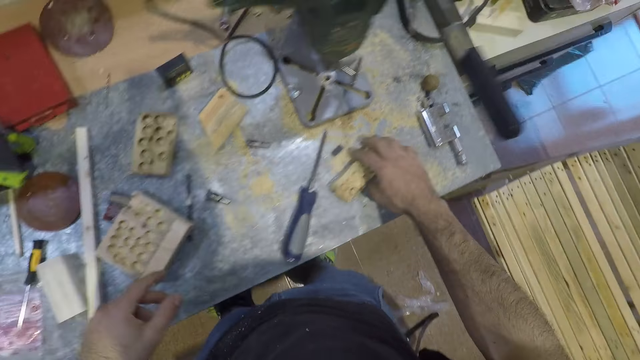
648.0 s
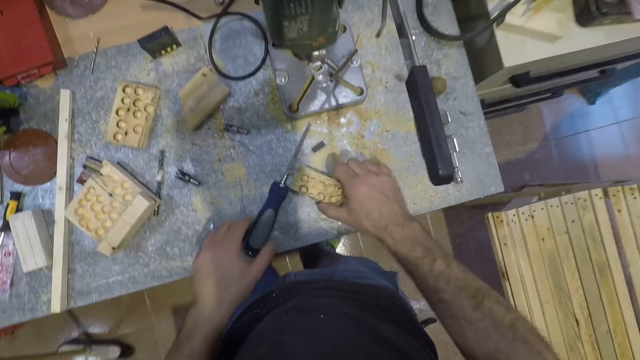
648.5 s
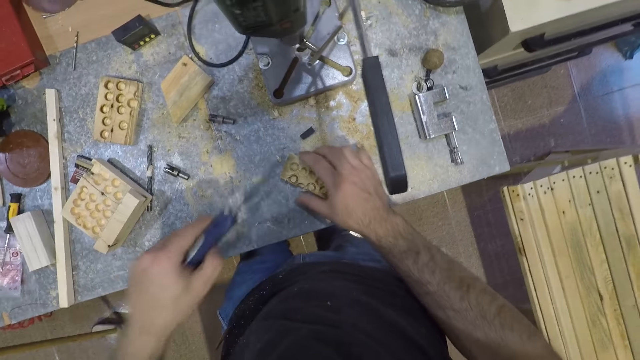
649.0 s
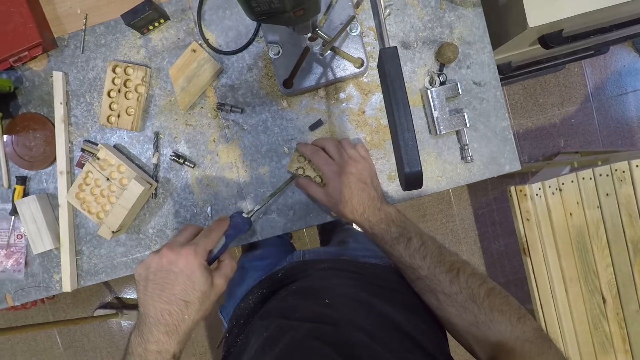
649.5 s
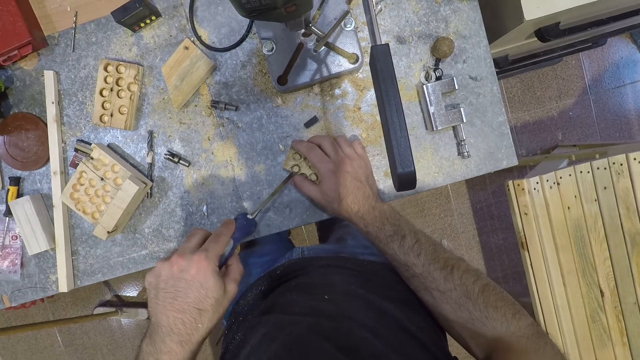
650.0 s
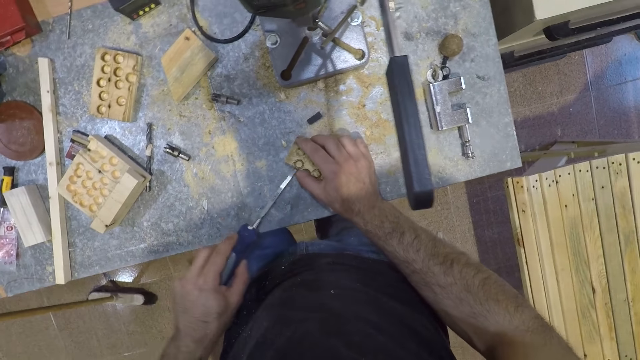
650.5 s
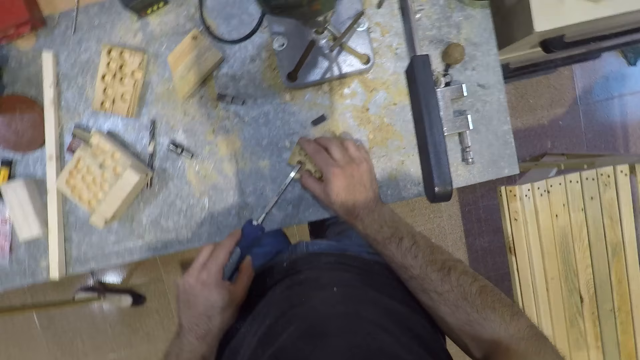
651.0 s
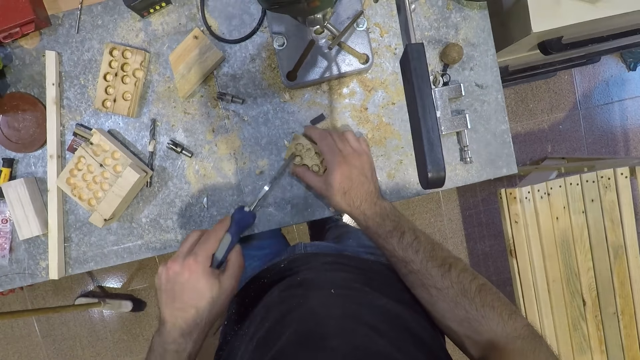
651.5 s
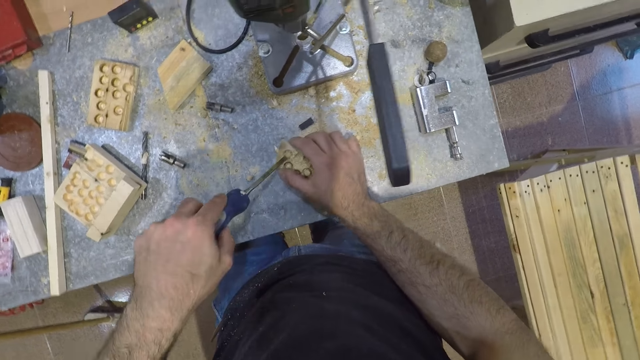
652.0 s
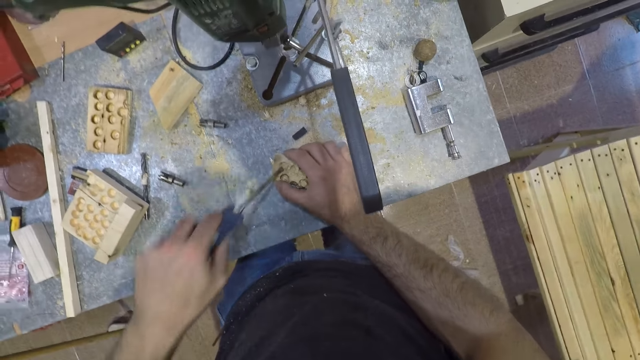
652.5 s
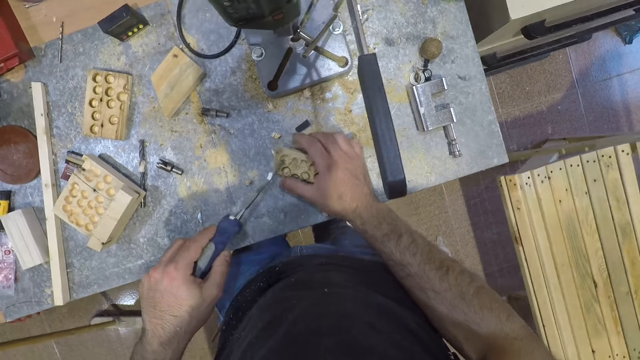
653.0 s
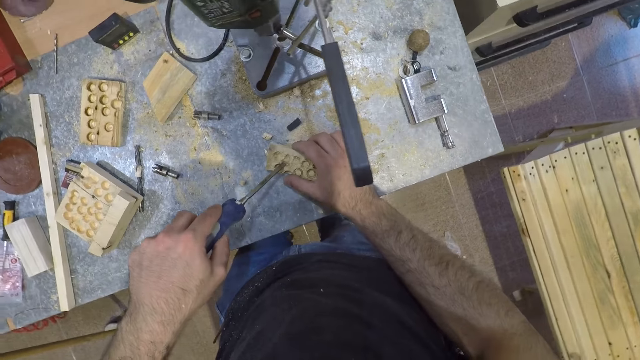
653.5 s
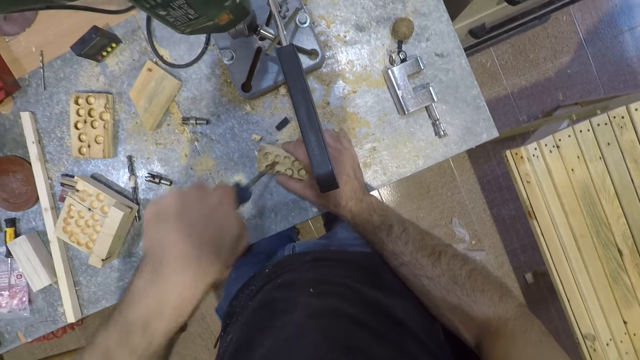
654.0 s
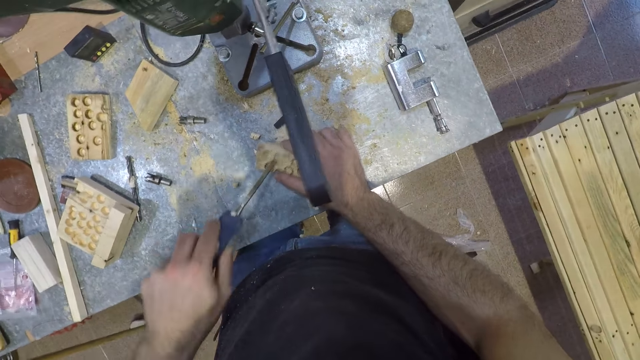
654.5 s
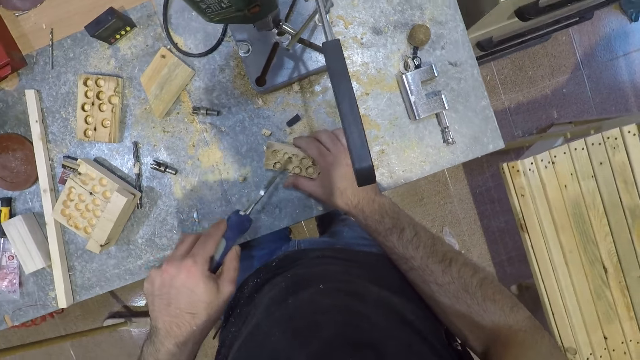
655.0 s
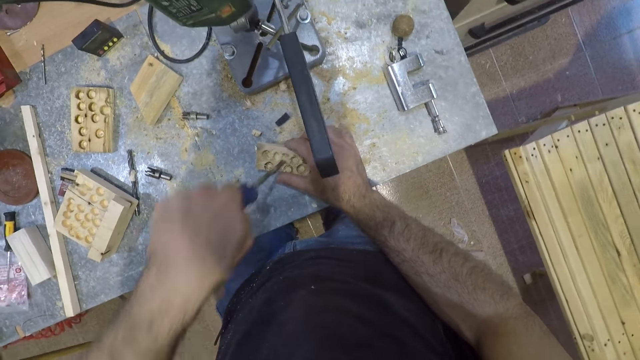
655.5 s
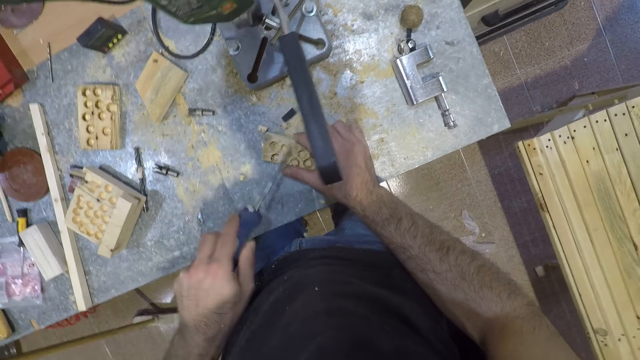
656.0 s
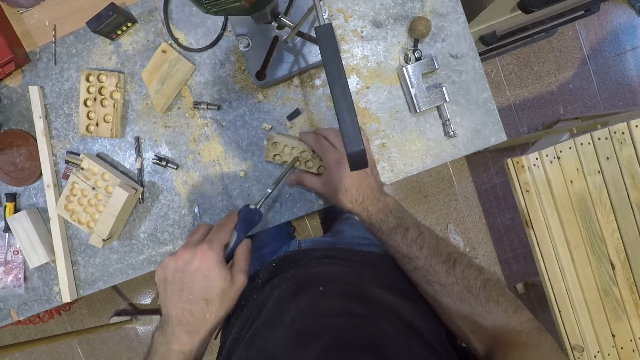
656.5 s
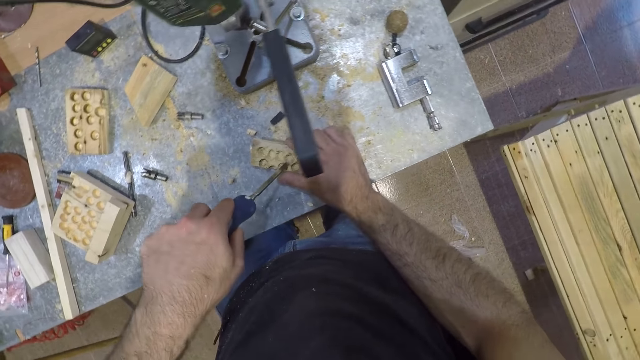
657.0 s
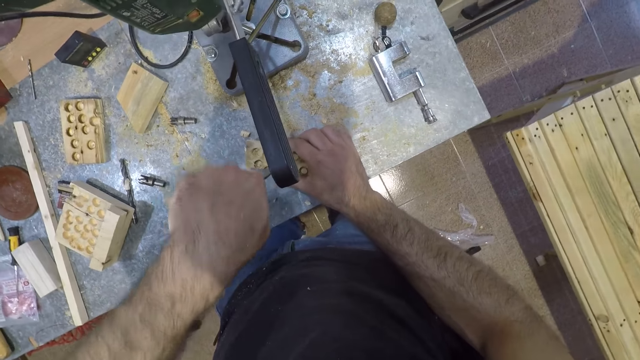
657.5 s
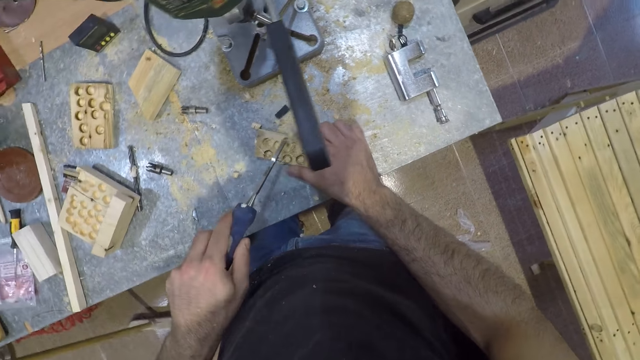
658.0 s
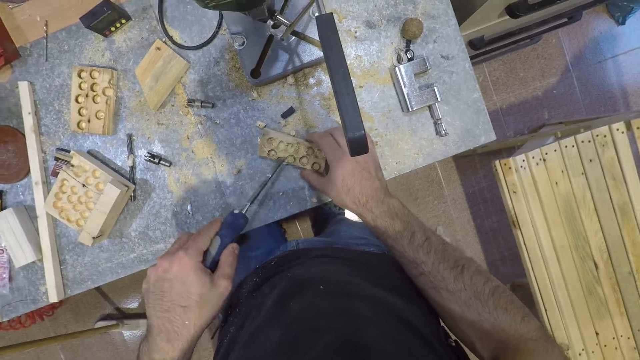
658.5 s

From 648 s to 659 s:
The camera wearer throws away the wood. He picks the wood. He picks a screwdriver or chisel from the table with his left hand. He works on the piece of wood with the screwdriver in his left hand and his right hand. He cuts the wood with the chisel repeatedly.

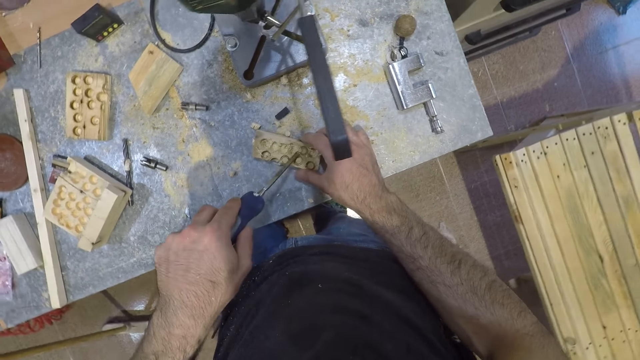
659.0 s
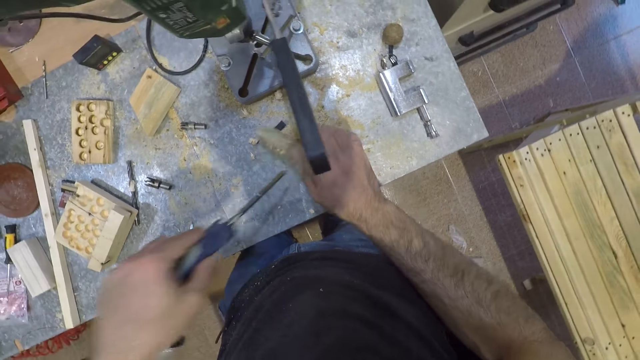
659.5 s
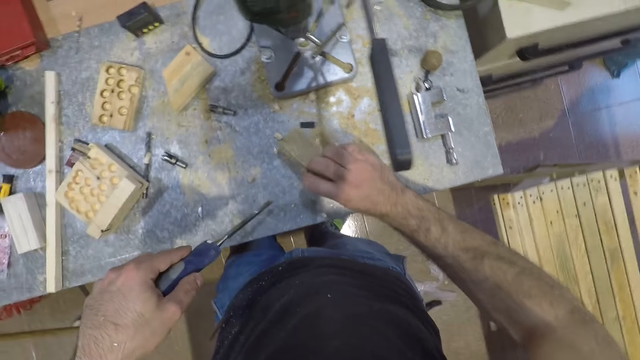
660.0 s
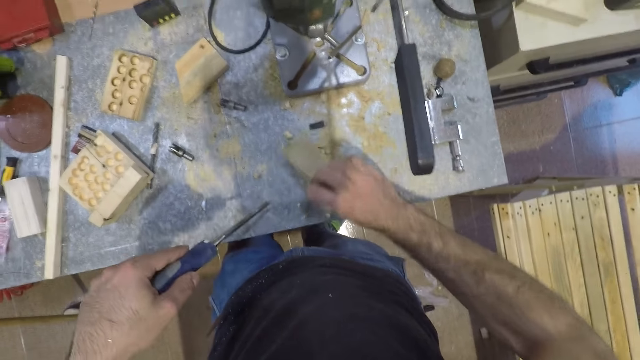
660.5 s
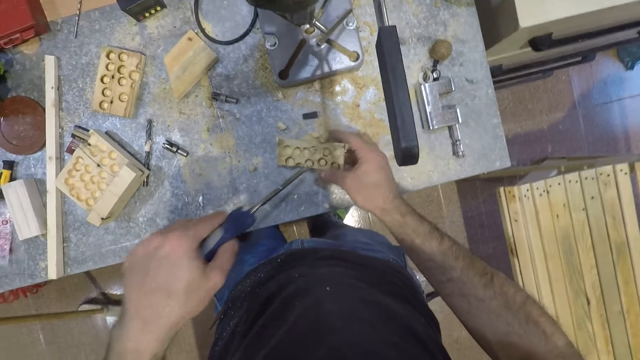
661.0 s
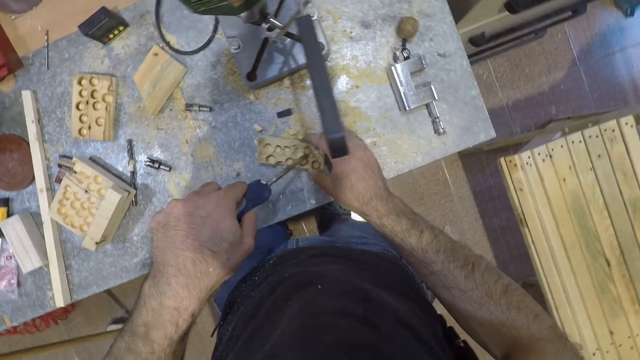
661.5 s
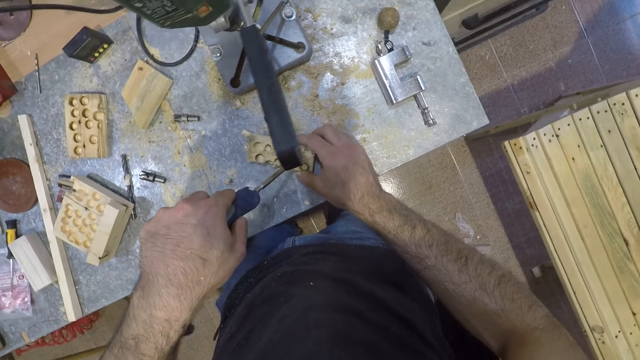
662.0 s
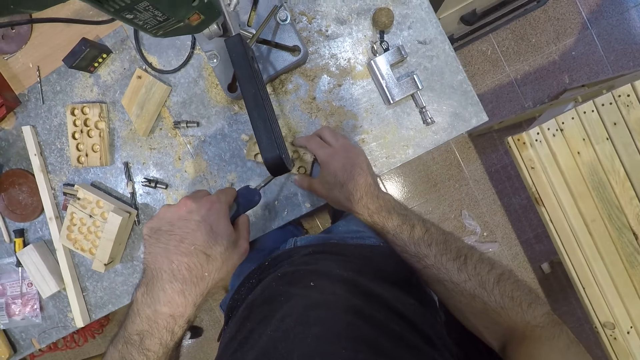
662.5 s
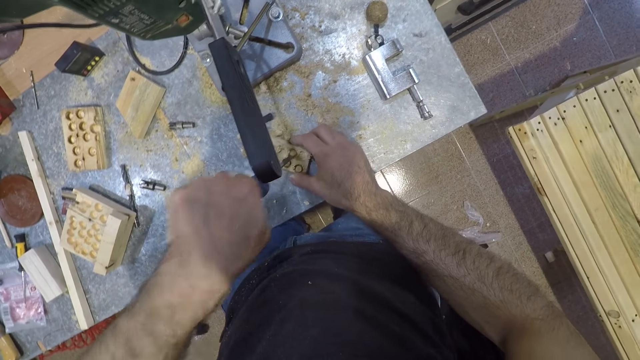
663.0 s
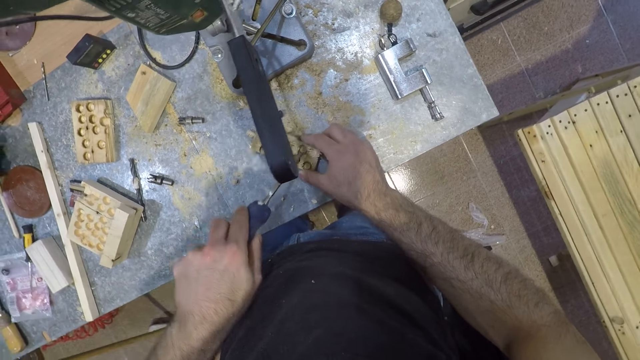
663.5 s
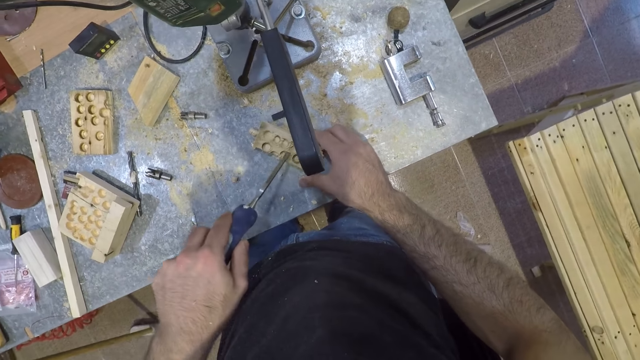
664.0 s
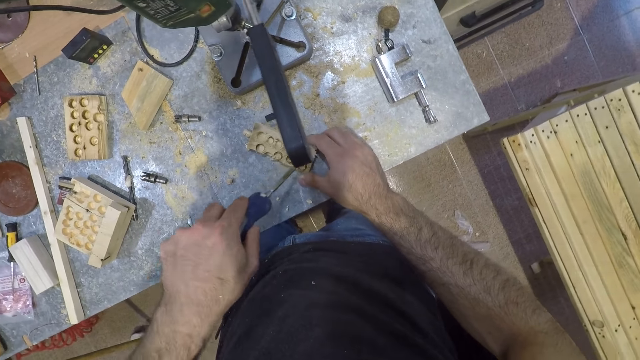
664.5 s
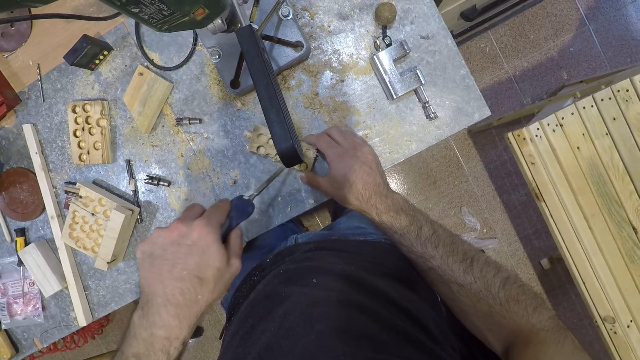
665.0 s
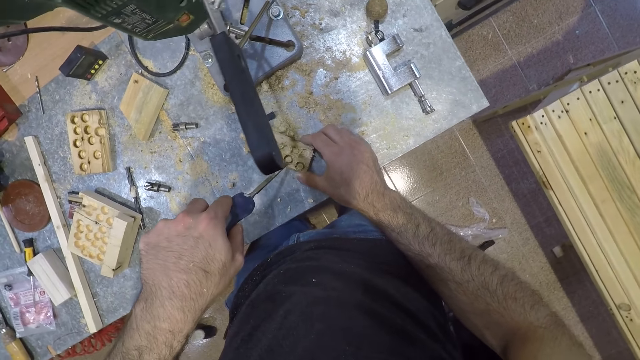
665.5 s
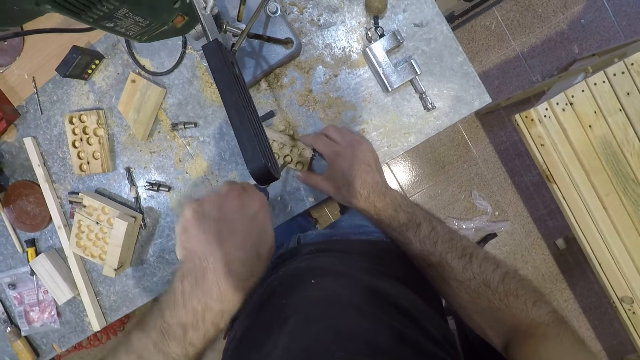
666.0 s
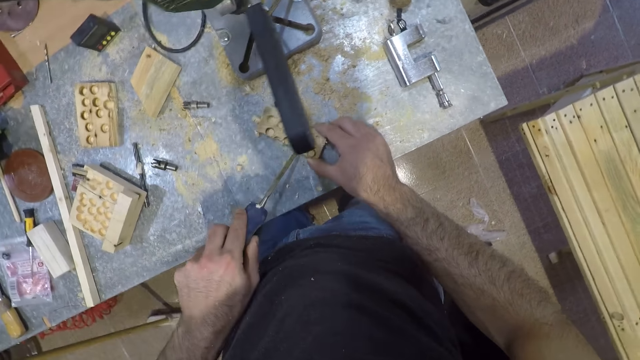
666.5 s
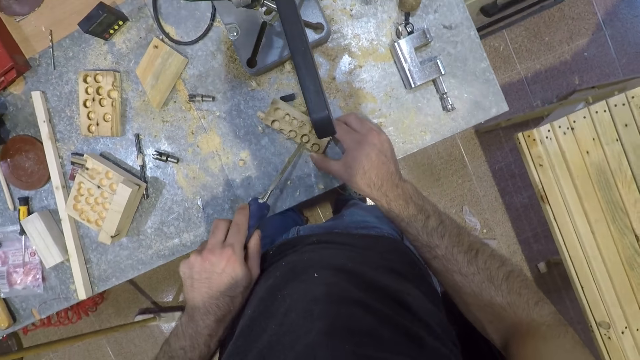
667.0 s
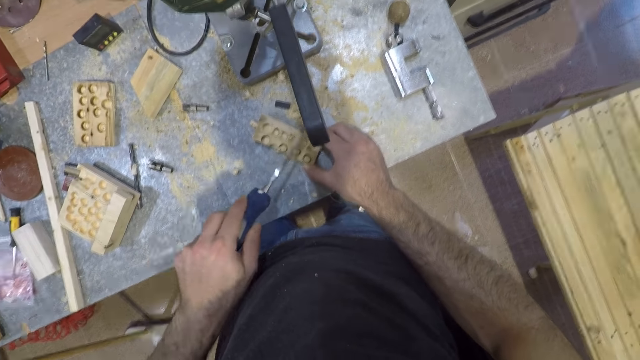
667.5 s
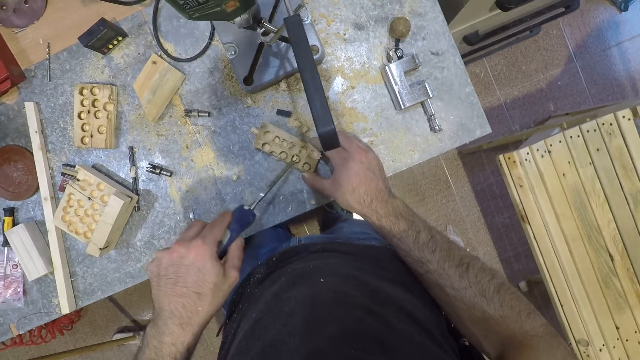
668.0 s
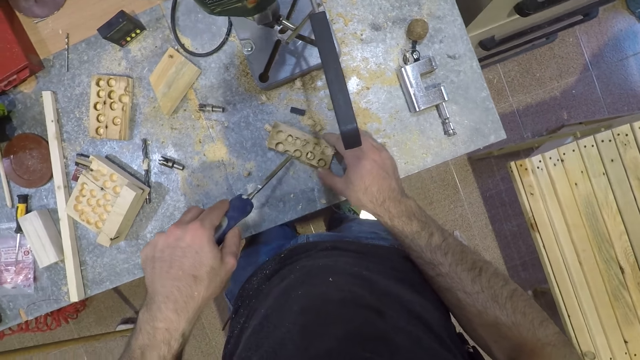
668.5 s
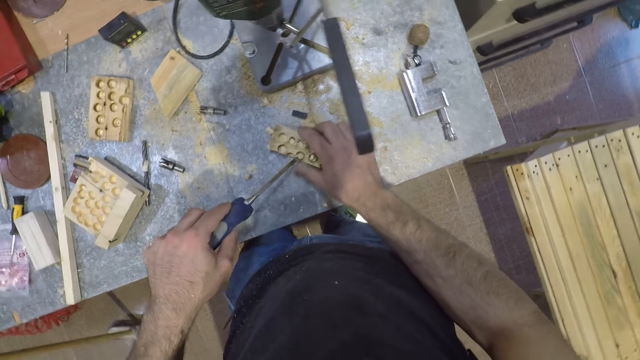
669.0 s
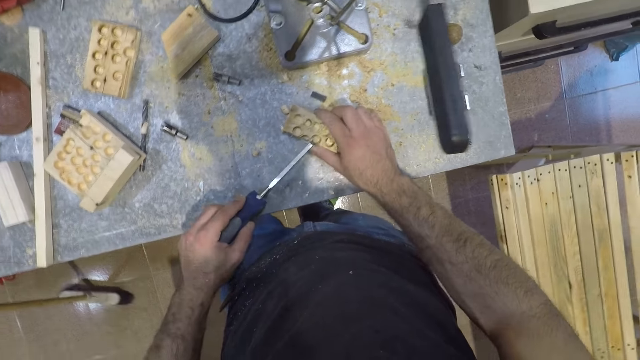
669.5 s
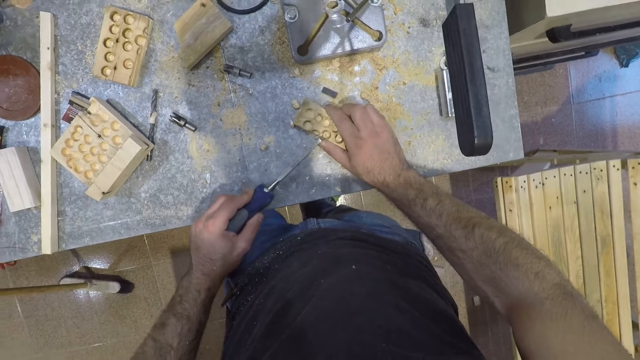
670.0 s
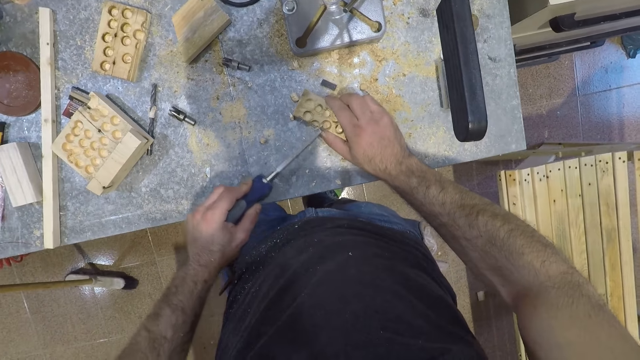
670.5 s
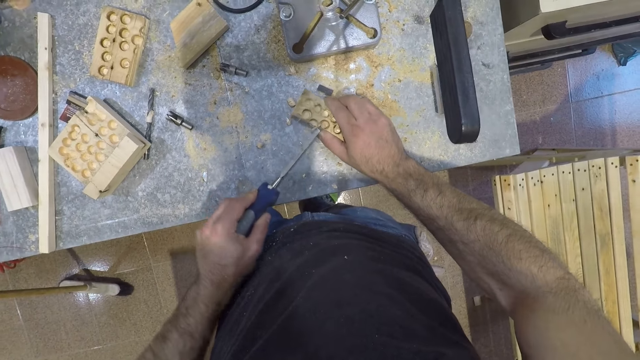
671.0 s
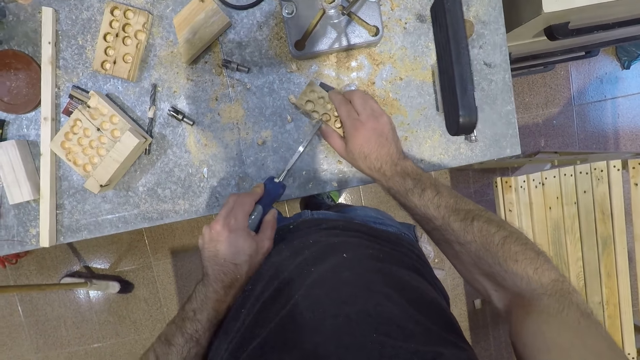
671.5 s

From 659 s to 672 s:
The camera wearer taps the piece of wood on the table with his right hand. He works on the piece of wood with the screwdriver in his left hand and his right hand. He cuts the wood with the chisel repeatedly.
